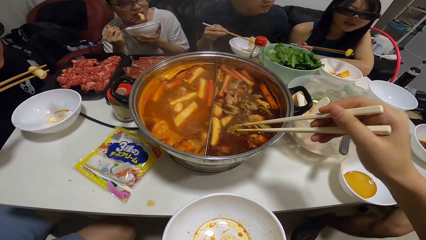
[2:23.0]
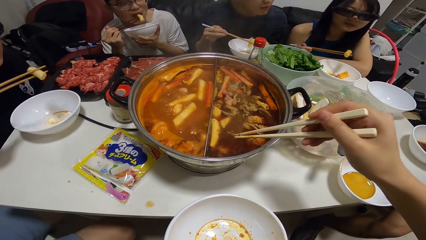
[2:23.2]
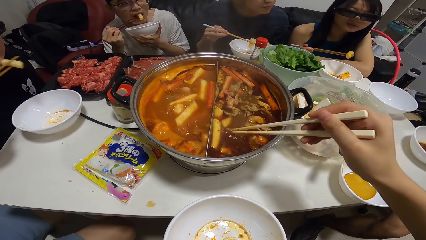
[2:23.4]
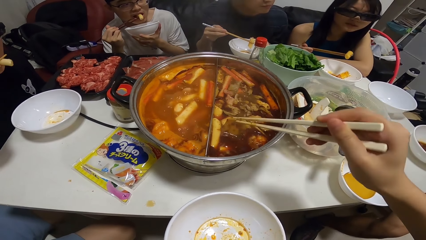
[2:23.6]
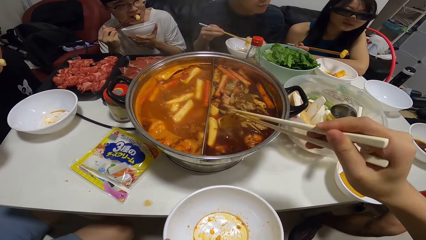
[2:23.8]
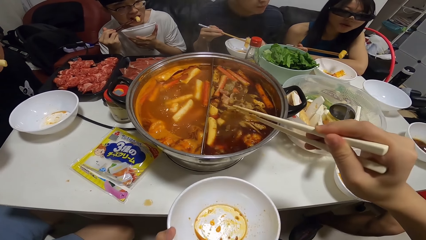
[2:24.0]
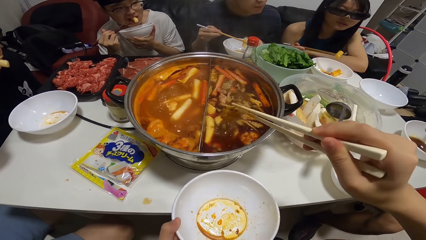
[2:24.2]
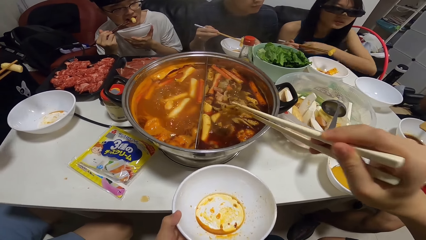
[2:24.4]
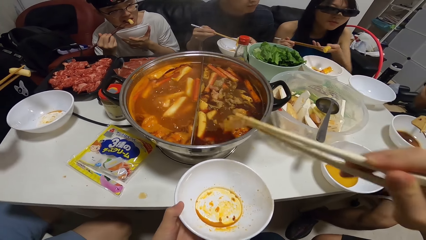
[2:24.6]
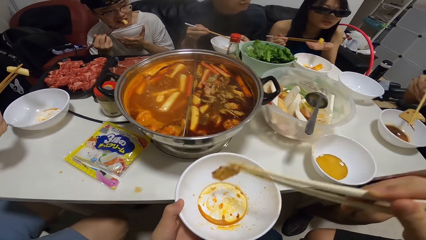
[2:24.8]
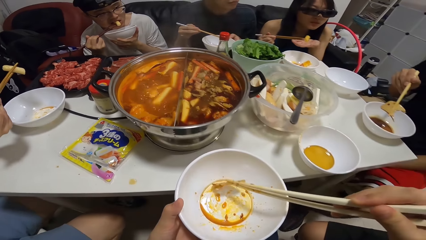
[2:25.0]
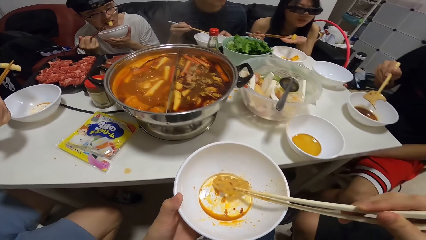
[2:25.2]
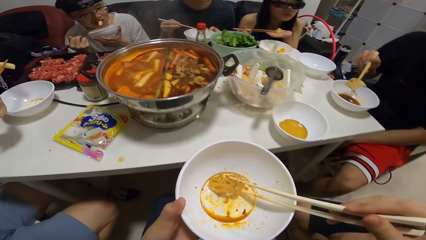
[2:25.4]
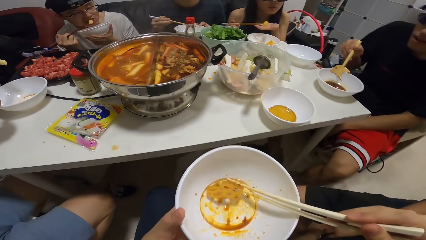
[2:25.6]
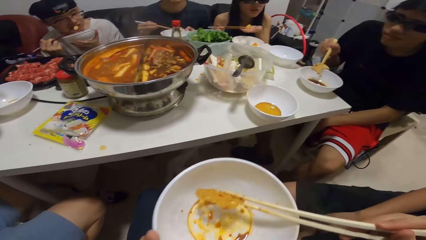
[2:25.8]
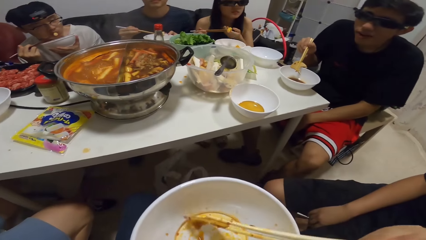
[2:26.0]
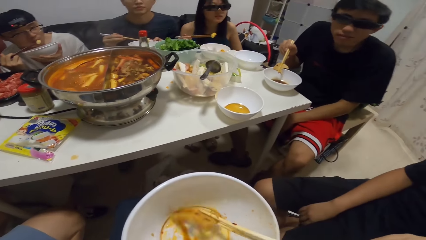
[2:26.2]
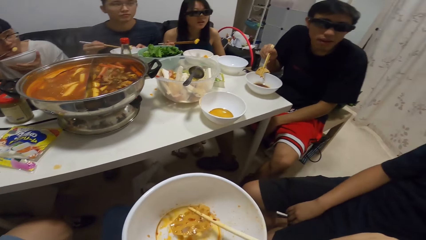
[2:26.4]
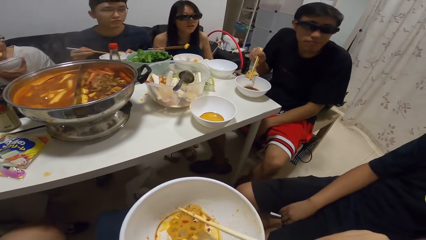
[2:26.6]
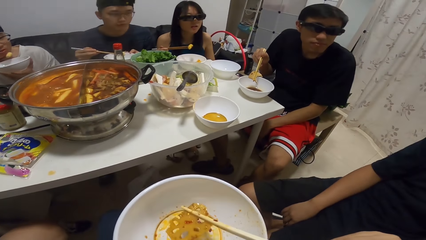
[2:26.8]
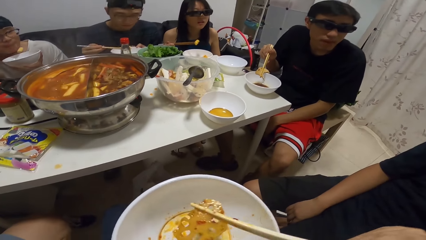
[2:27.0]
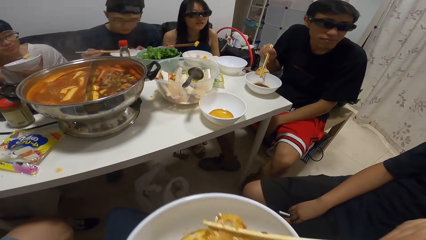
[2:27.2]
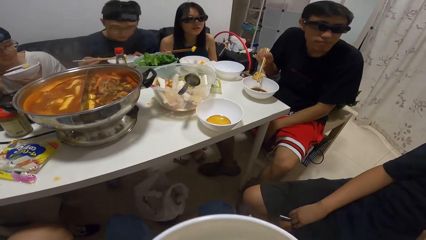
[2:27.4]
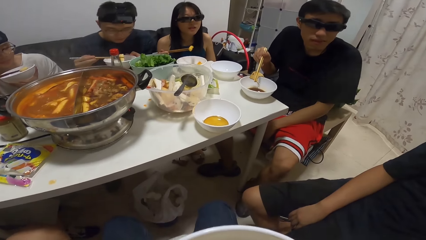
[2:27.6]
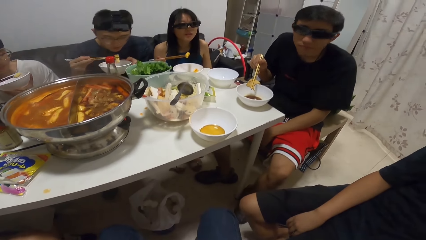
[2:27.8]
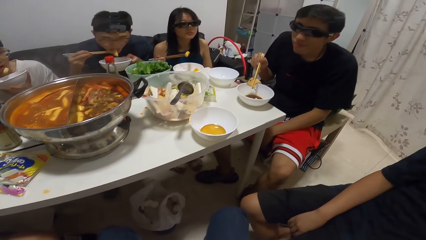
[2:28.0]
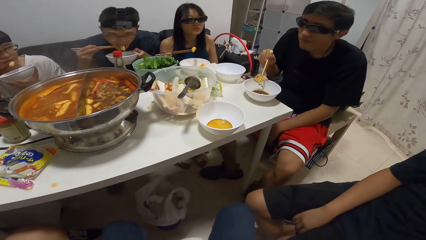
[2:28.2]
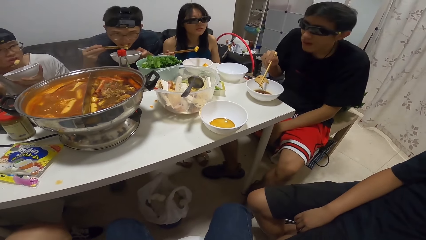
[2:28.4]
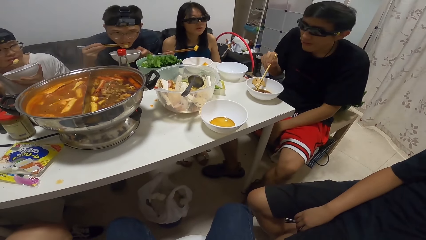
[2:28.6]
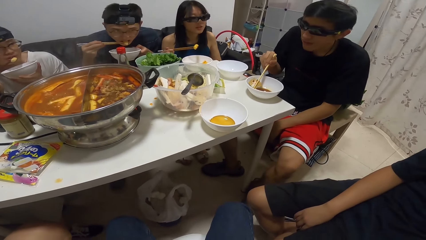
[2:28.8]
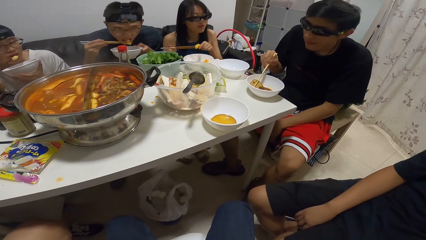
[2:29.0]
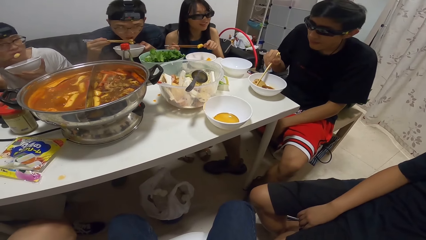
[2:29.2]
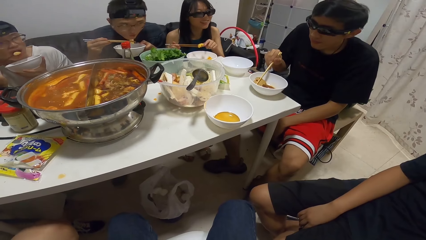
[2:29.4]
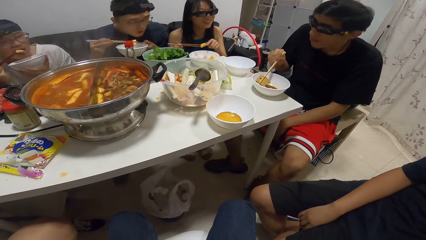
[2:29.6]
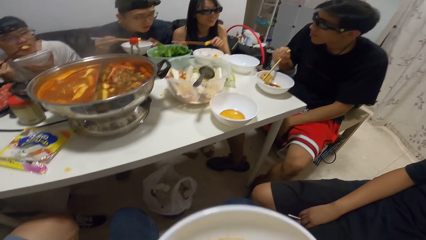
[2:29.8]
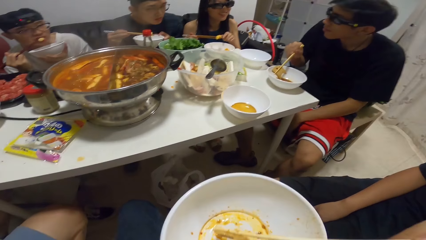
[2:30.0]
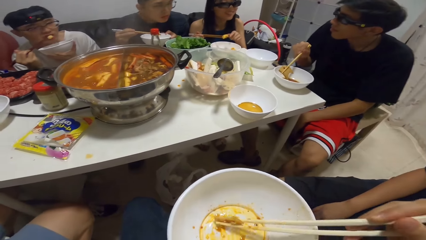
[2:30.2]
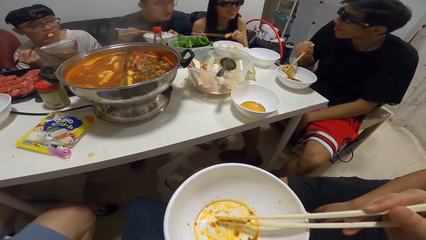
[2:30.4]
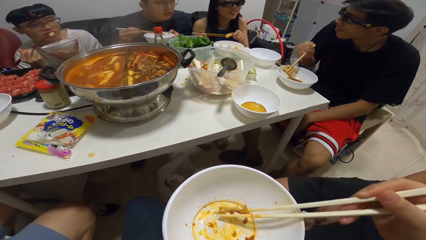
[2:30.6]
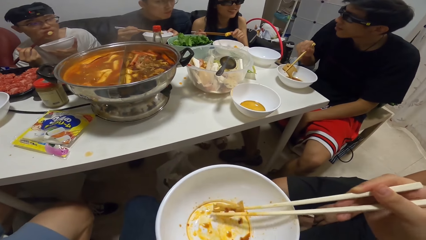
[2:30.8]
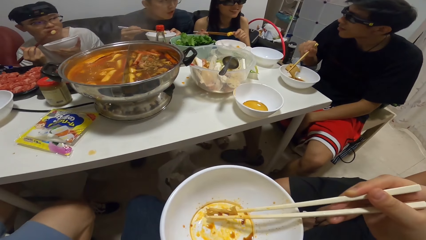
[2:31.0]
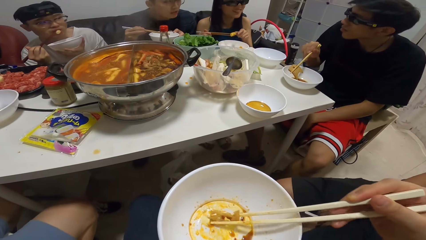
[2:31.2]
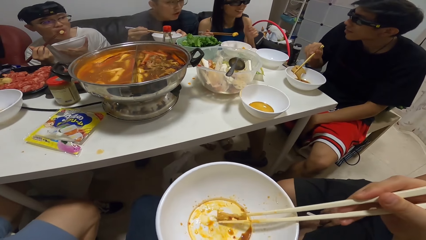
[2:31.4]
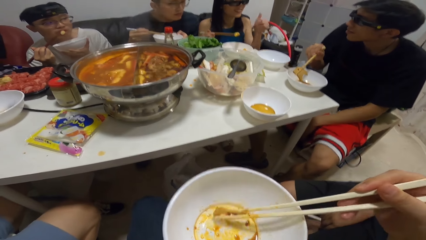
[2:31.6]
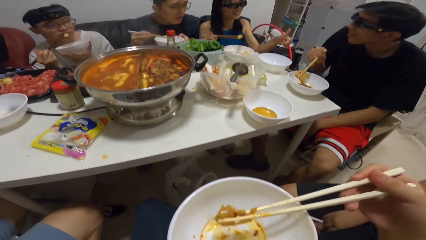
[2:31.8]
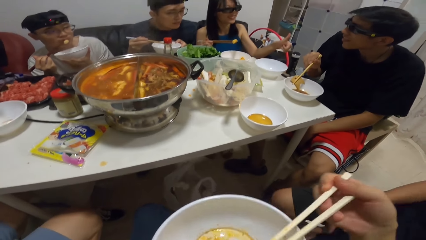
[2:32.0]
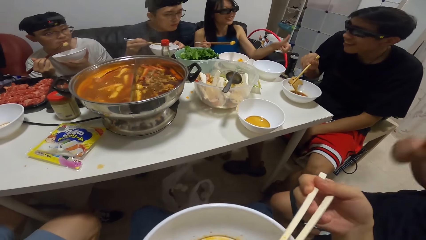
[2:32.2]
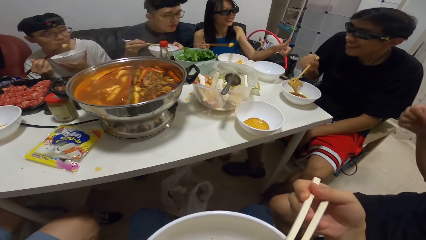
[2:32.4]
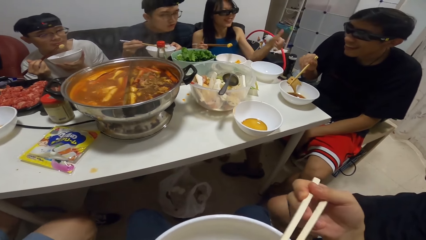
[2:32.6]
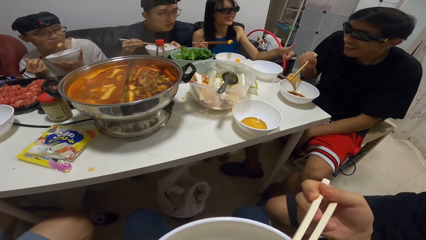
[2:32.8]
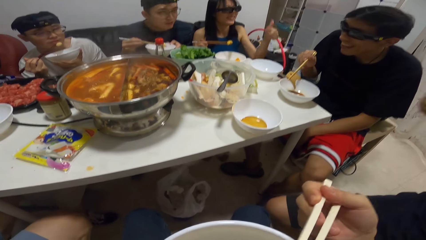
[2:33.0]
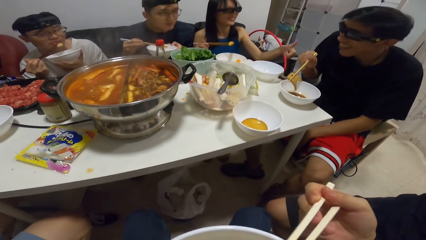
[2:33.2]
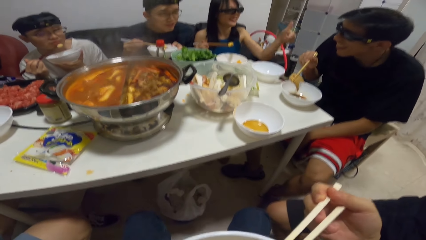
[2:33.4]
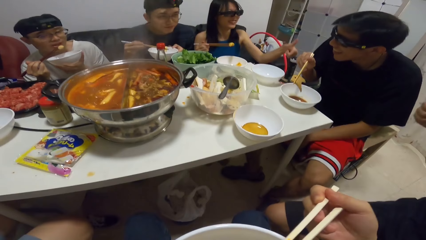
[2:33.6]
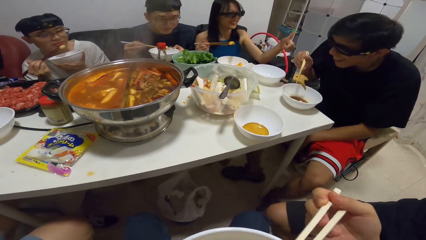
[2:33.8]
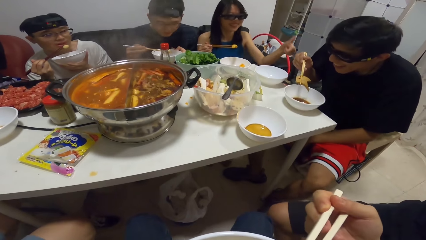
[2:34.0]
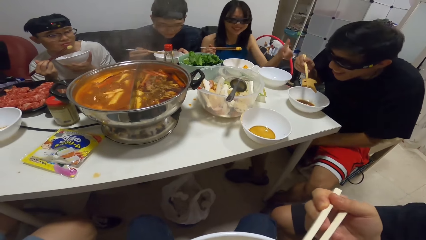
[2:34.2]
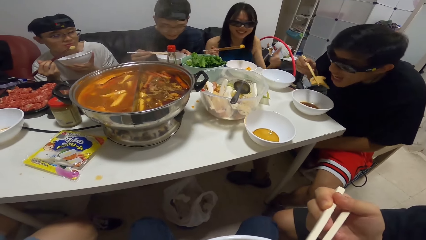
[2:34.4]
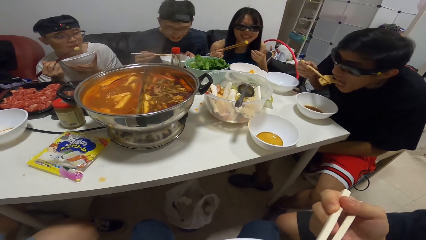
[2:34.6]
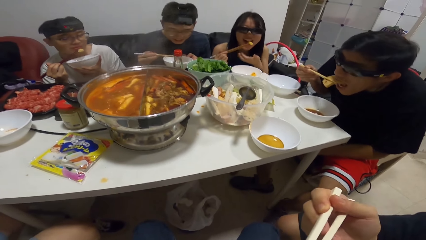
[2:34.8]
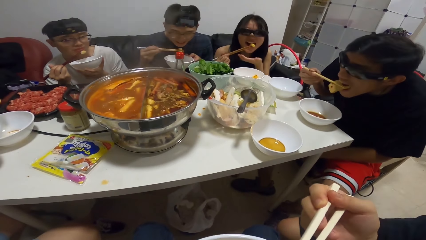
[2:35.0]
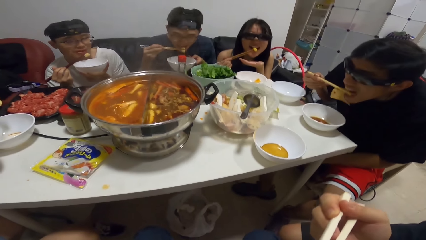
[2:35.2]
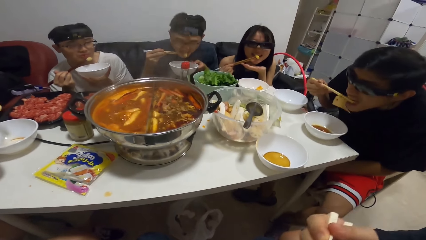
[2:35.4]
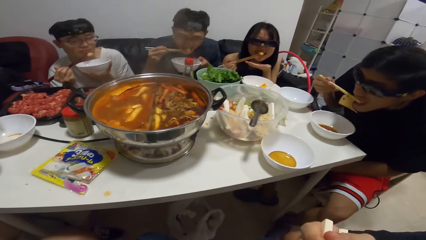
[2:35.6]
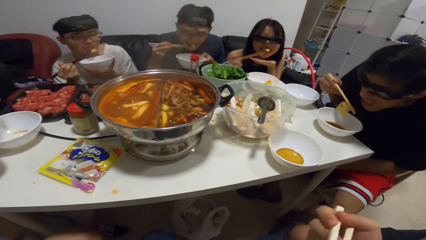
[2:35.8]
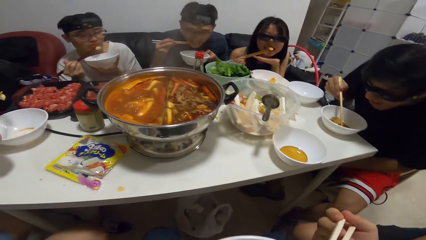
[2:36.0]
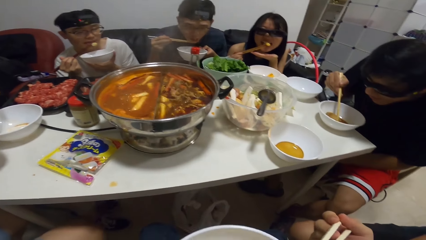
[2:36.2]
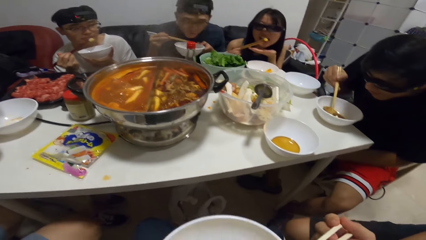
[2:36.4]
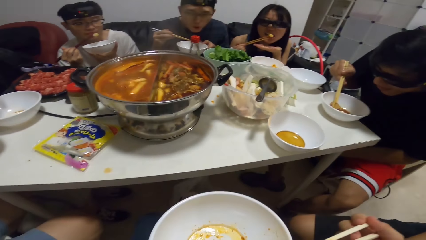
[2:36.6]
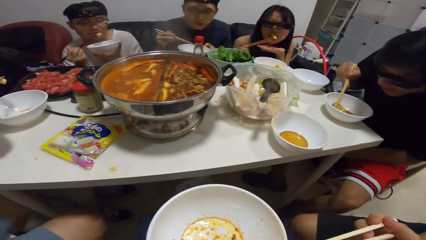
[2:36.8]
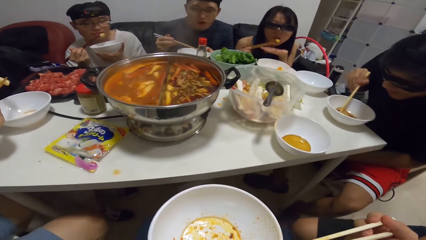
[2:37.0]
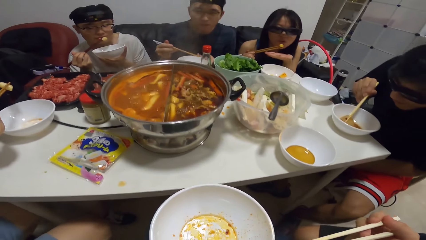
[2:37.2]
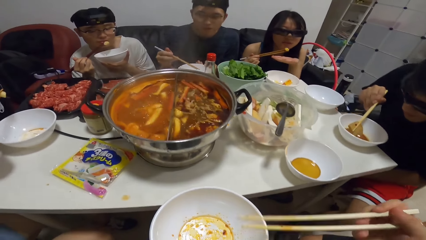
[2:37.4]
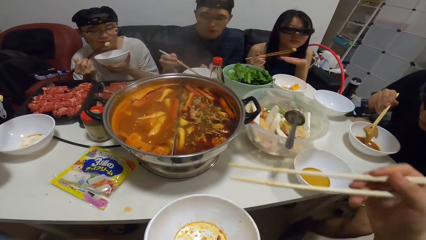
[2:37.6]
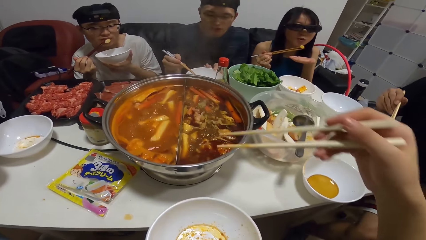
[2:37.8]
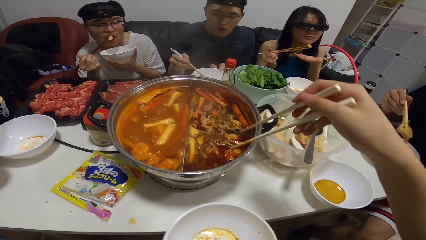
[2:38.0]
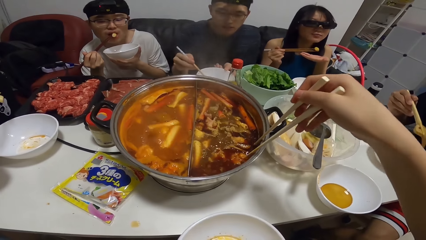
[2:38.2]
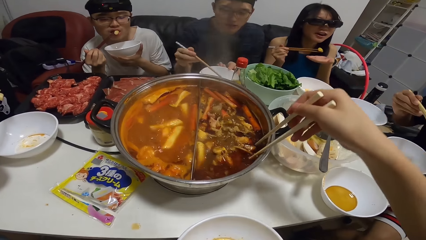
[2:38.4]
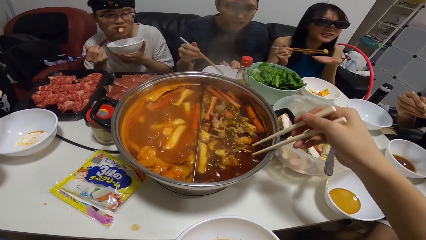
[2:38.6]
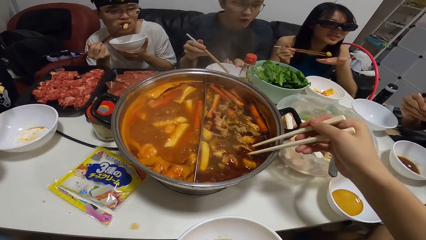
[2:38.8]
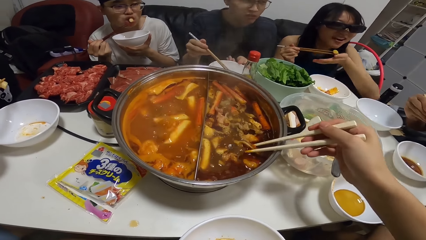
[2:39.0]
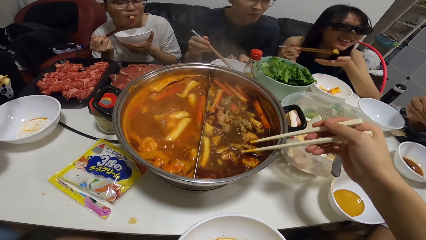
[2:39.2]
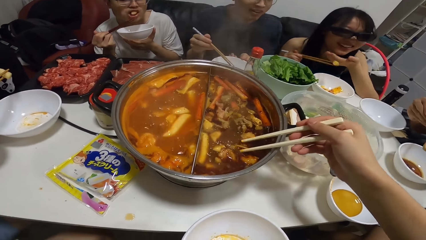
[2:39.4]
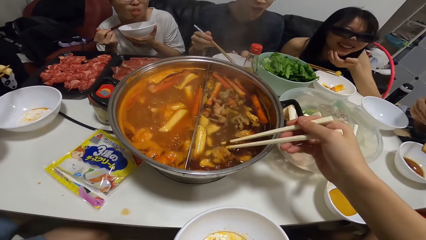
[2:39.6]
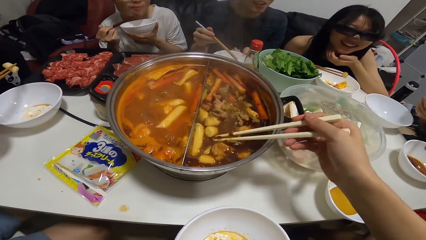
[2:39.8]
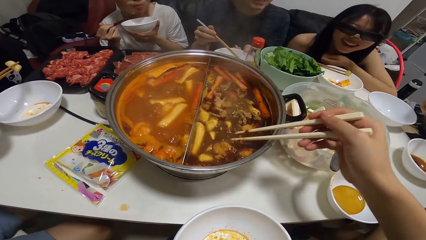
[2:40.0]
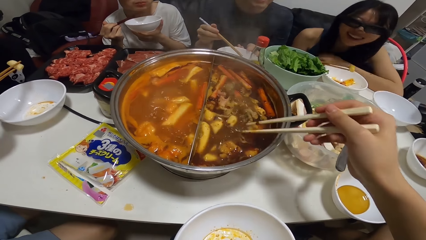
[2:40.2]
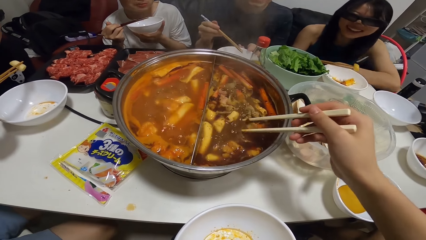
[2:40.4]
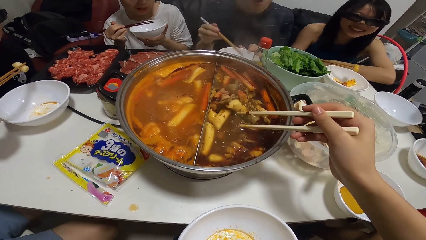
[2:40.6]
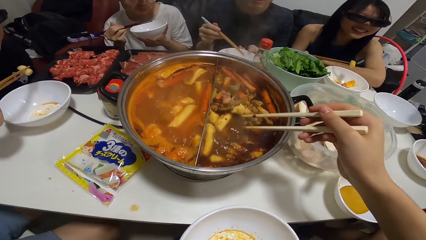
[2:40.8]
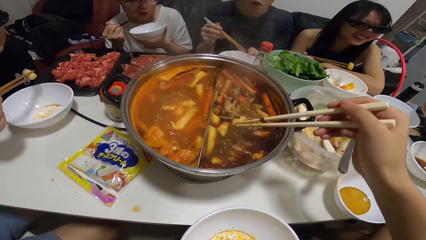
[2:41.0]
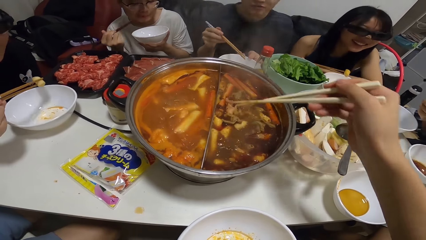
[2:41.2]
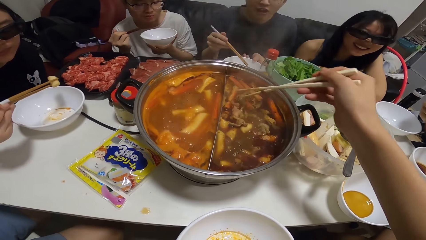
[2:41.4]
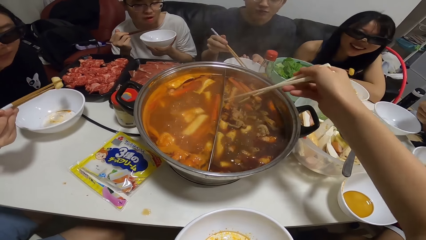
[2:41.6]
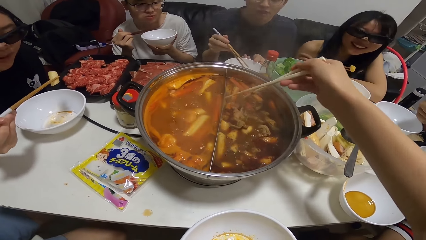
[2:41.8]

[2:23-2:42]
The camera wearer serves her meal from the pot into a bowl with chopsticks in her right hand. She eats with chopsticks. She picks stew from the cooking pot.
